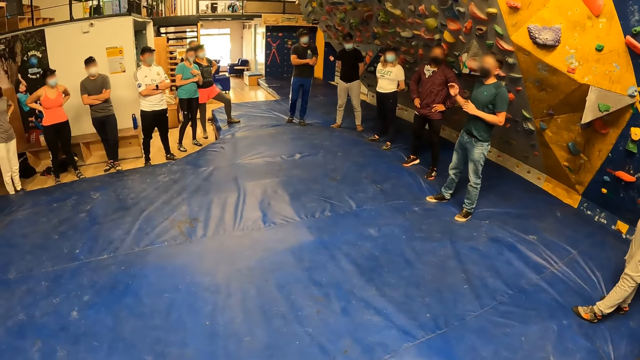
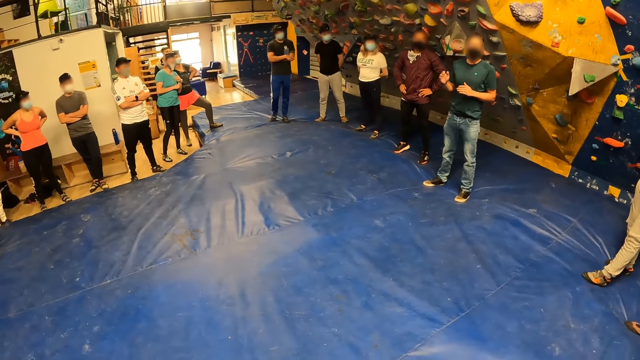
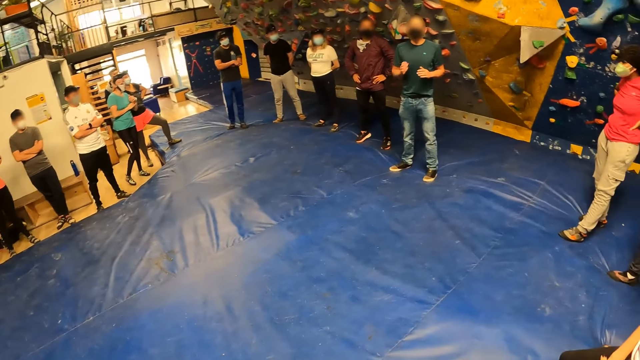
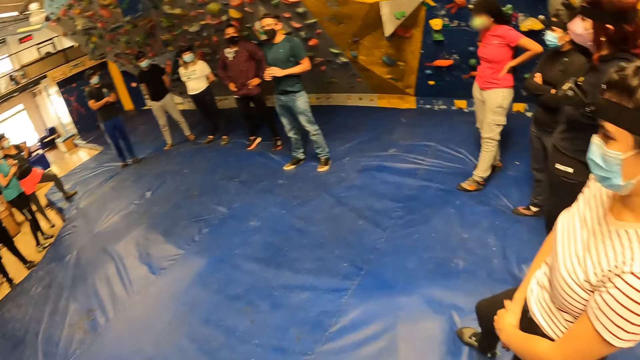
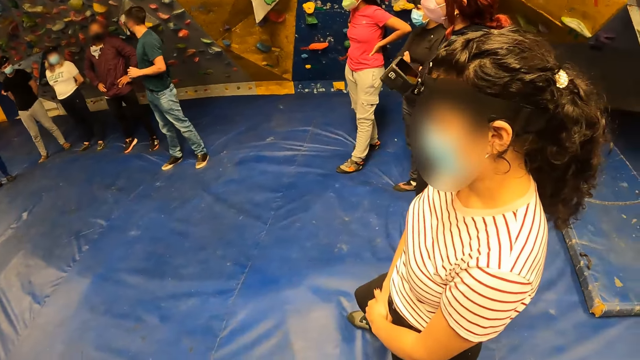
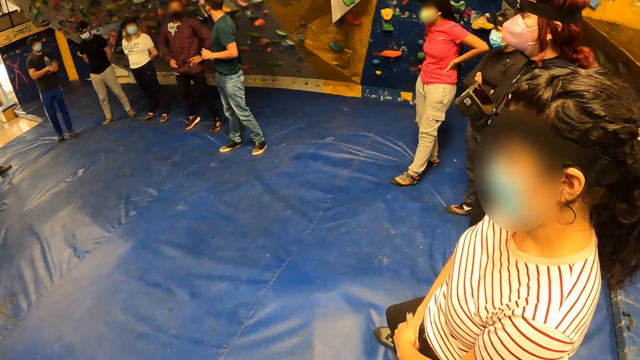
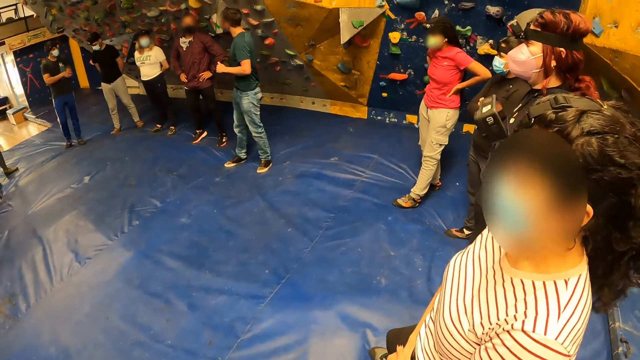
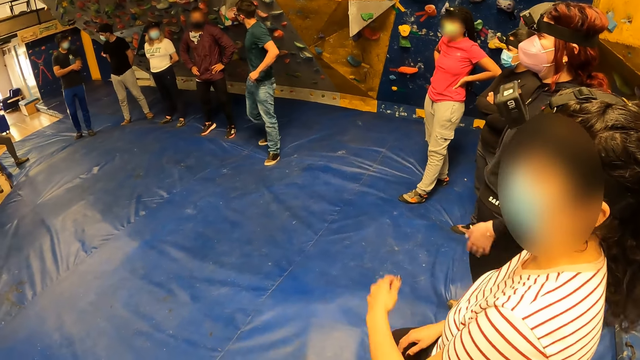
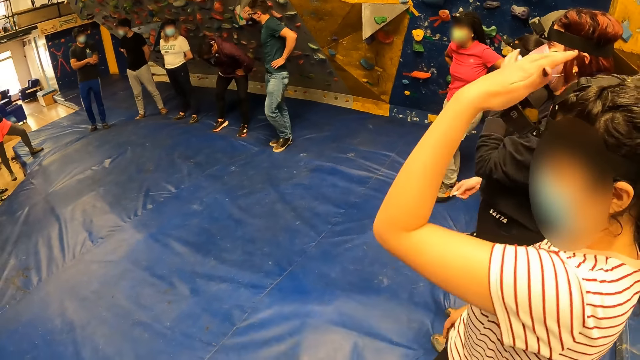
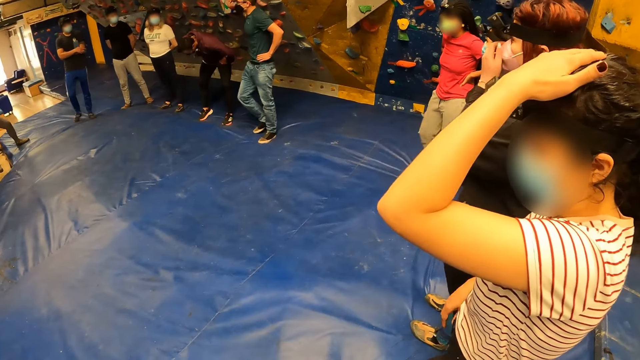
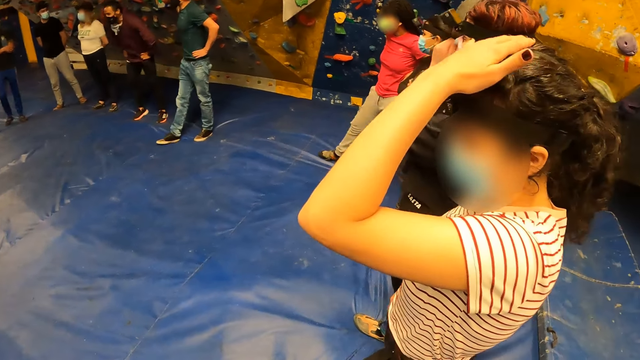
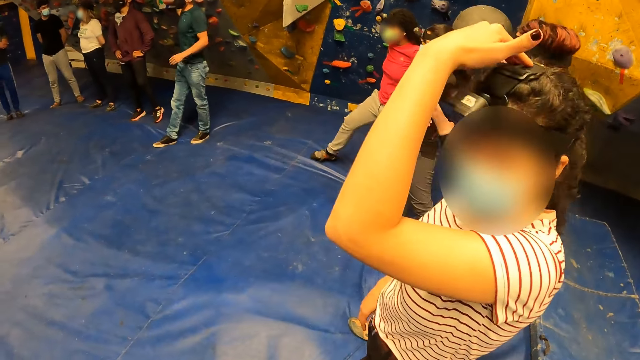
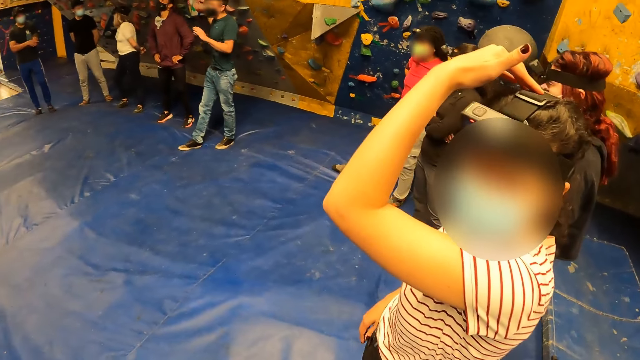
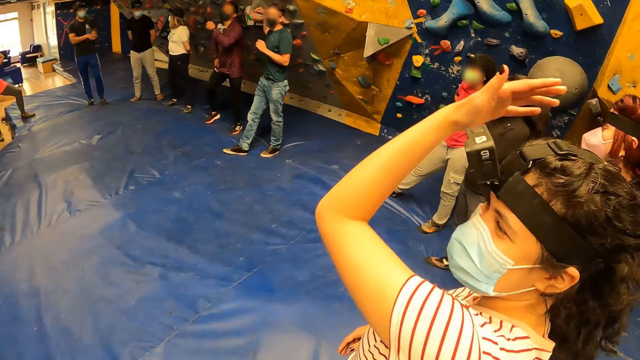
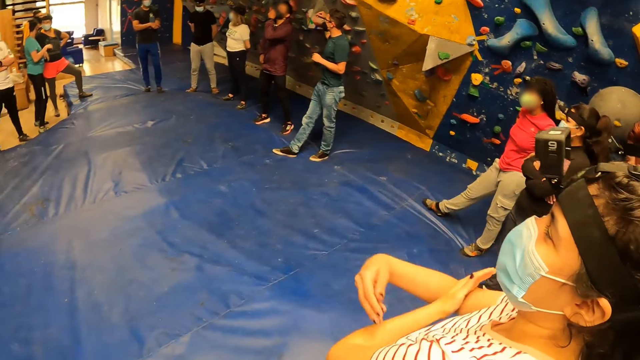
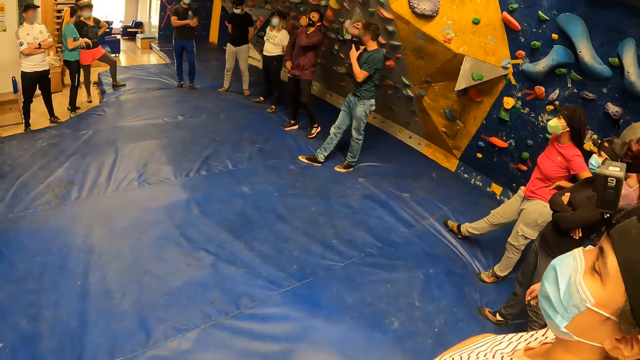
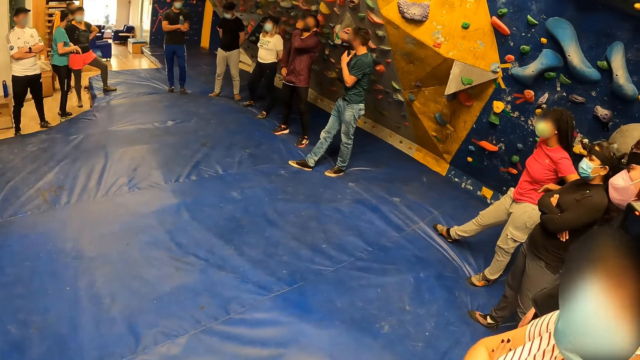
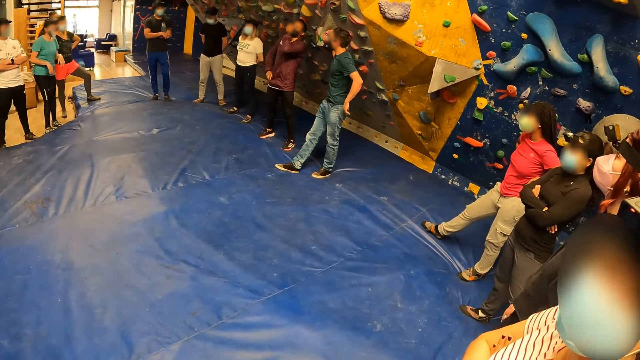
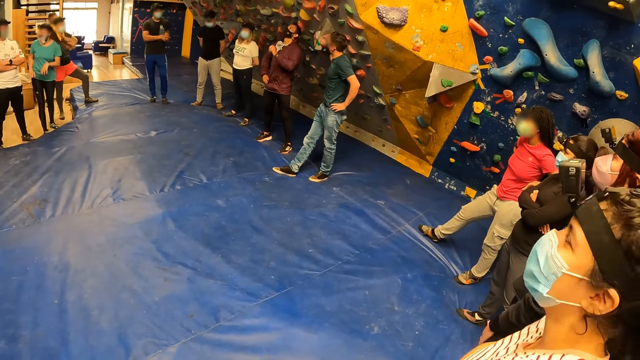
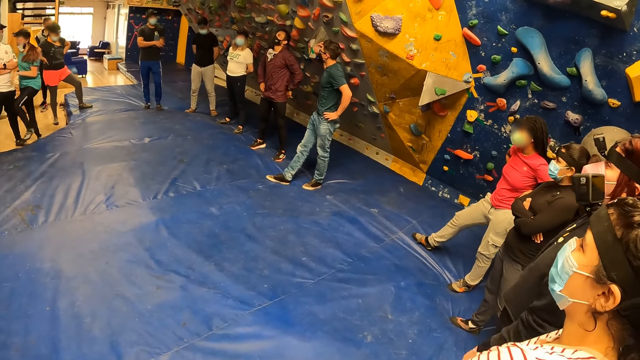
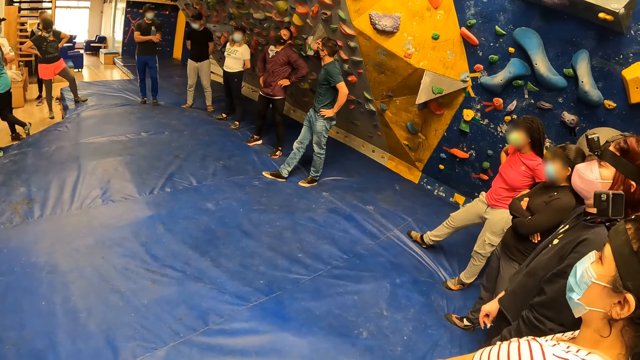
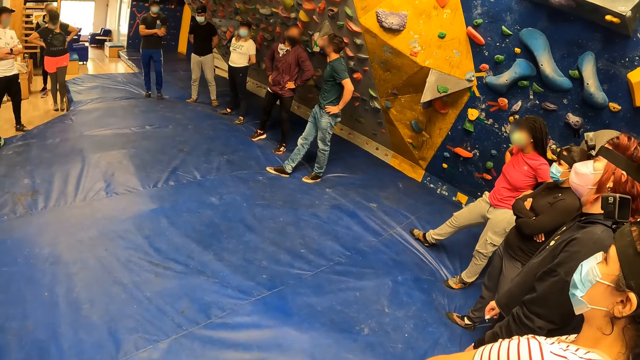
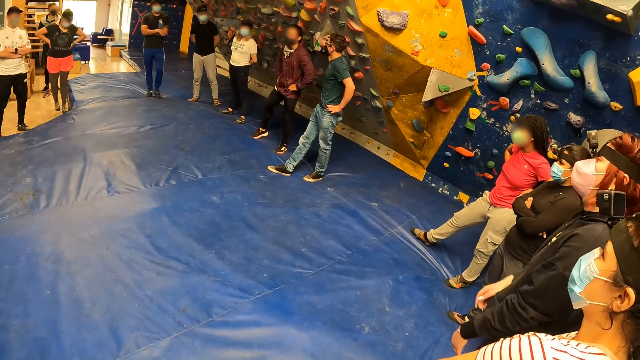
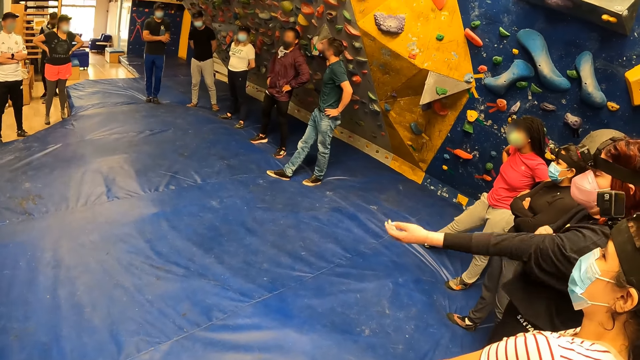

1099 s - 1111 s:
A man interacts with a crowd. The camera wearer interacts with a woman. A lady adjusts a camera. The camera wearer looks around a room. Another lady moves her feet on the floor.

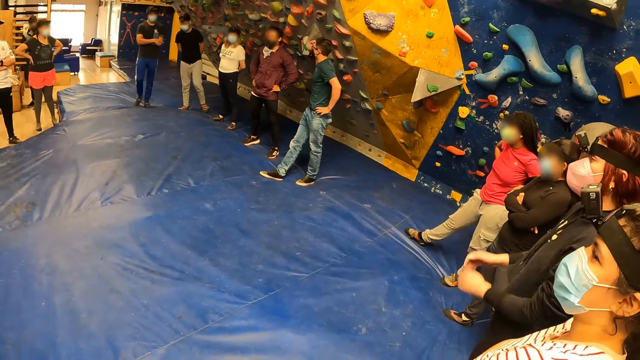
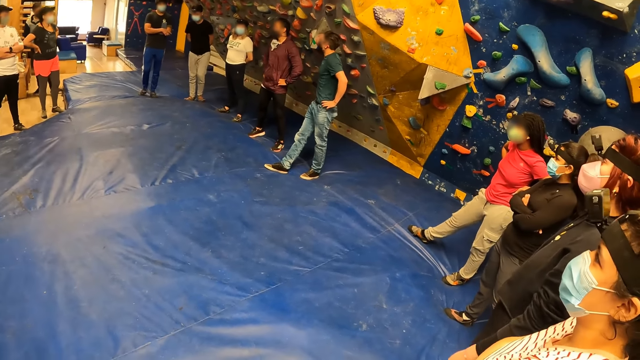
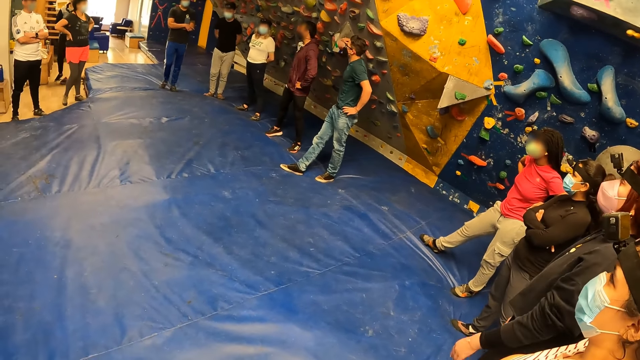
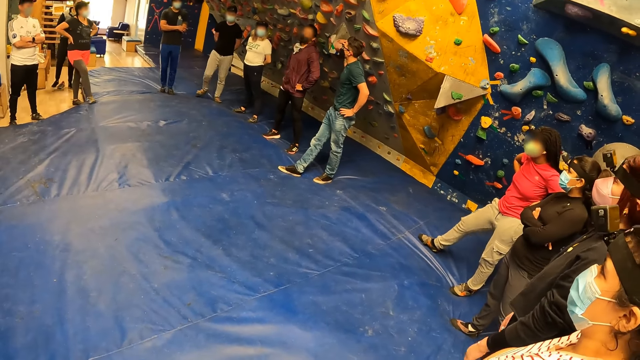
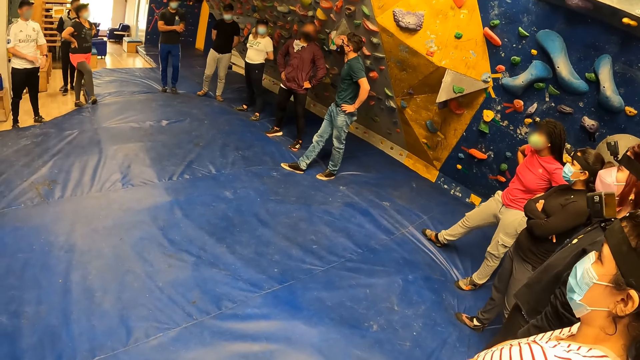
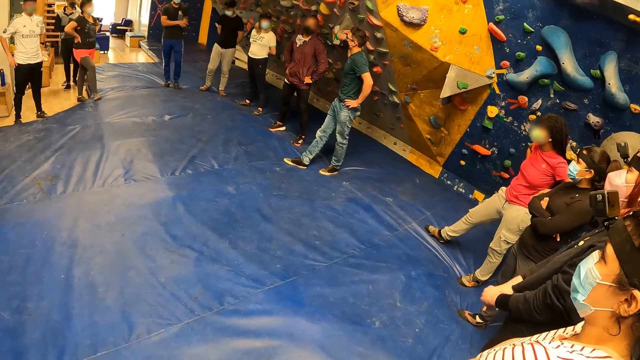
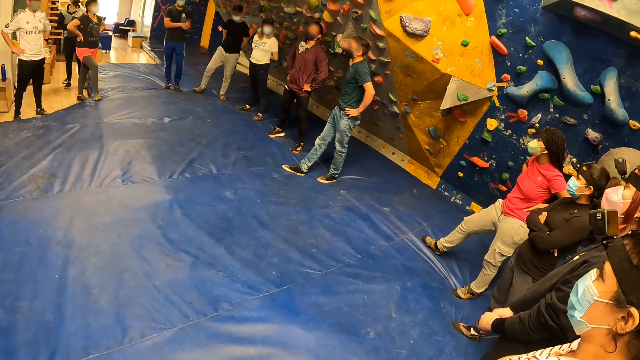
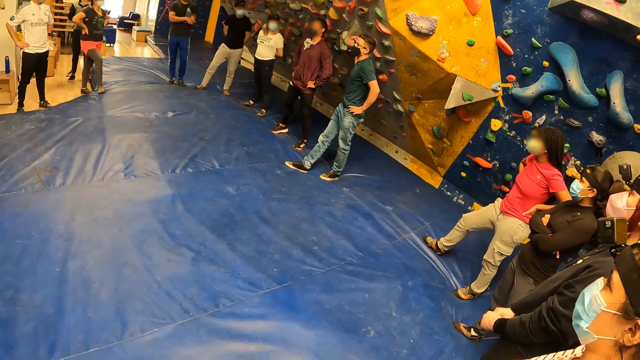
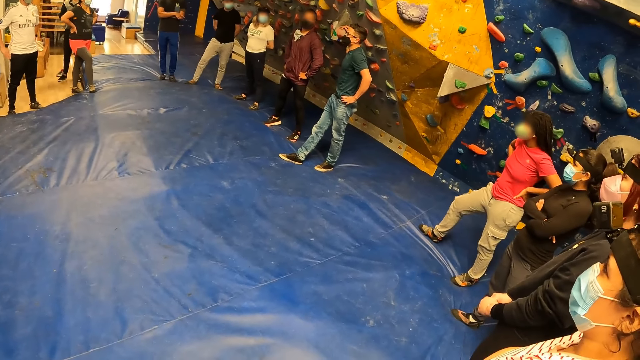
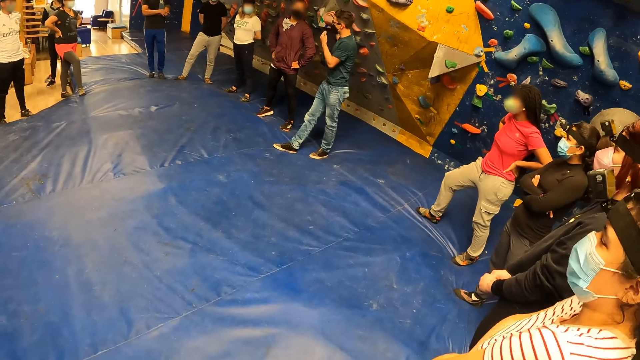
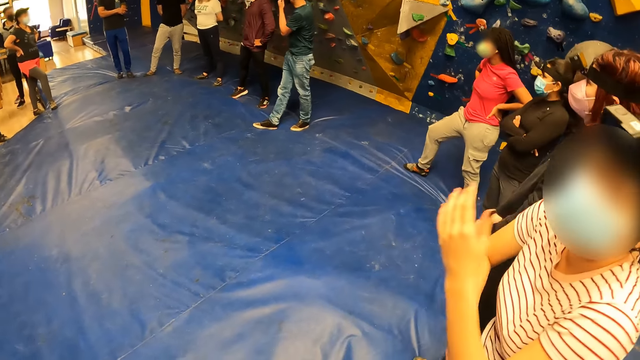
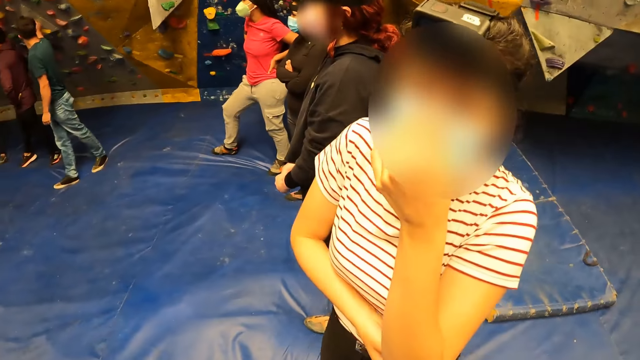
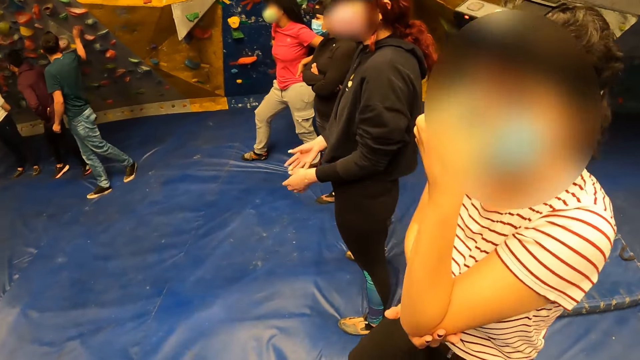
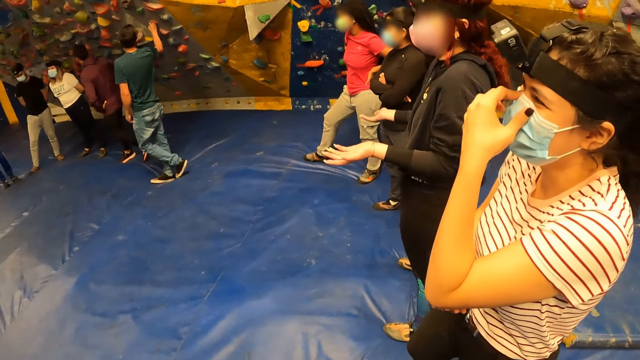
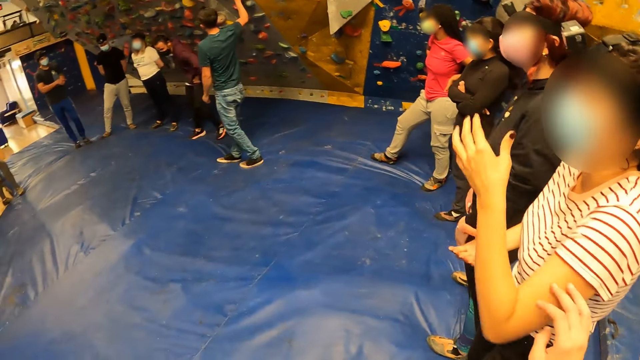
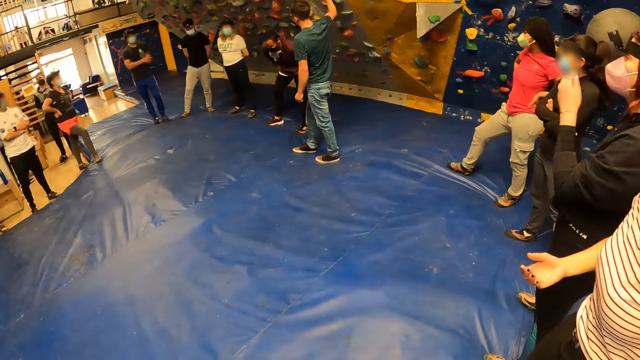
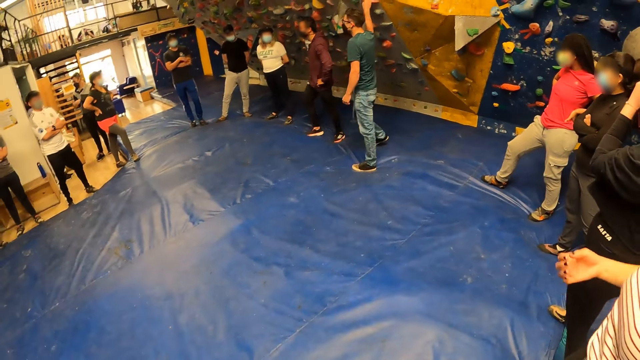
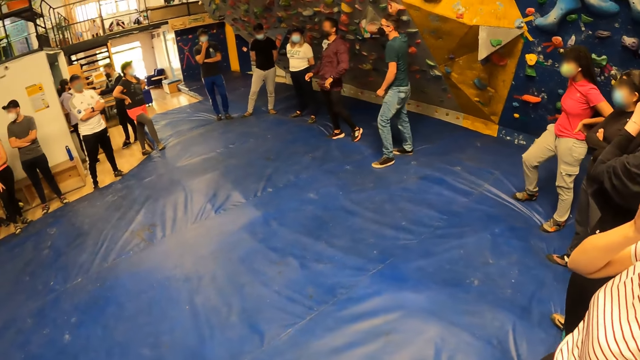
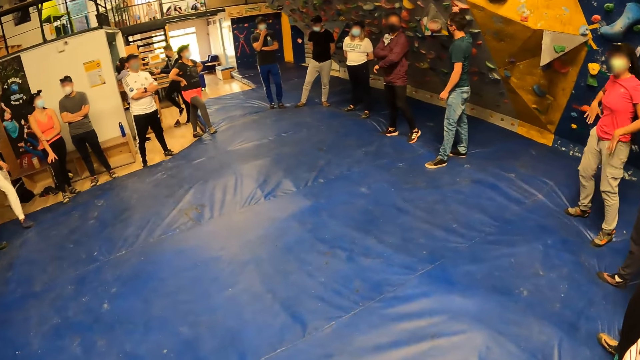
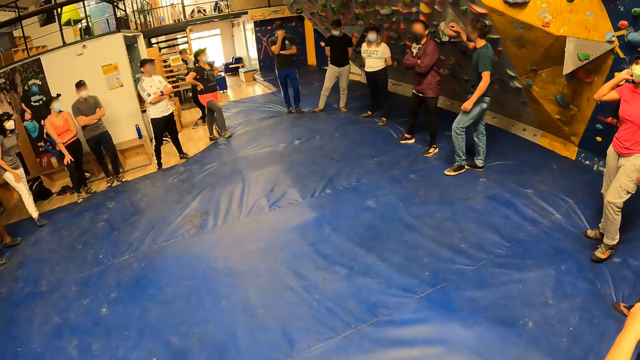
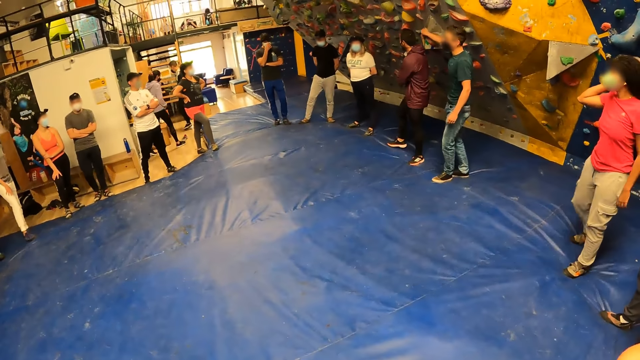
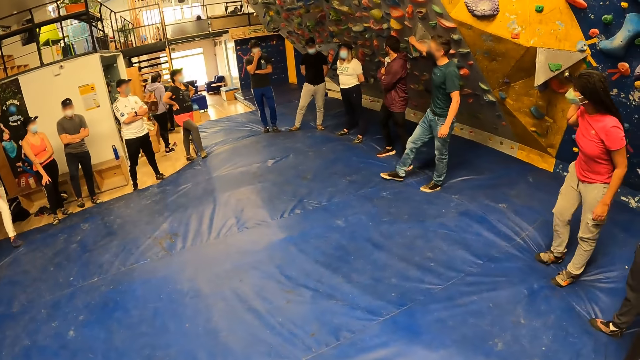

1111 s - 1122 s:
The camera wearer looks around a room. A lady looks around the room. The lady interacts with the camera wearer. The camera wearer looks around the room.
